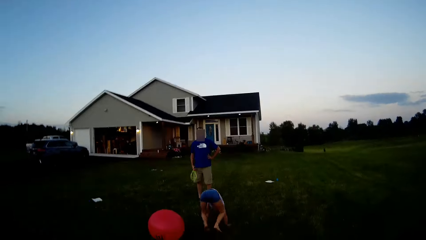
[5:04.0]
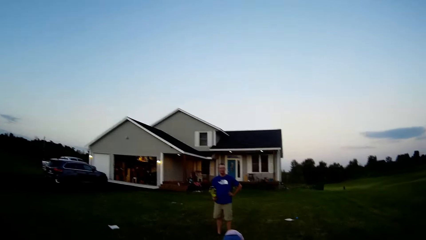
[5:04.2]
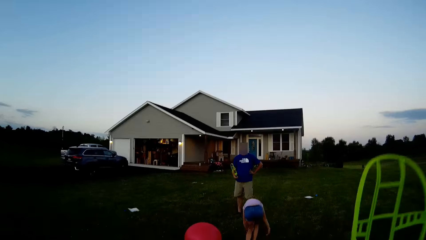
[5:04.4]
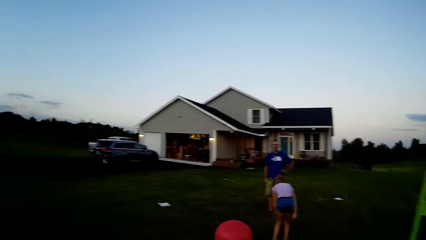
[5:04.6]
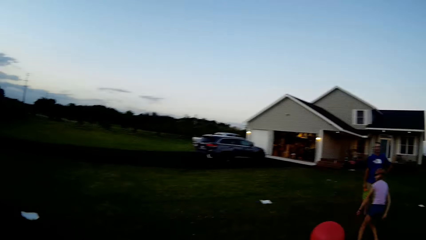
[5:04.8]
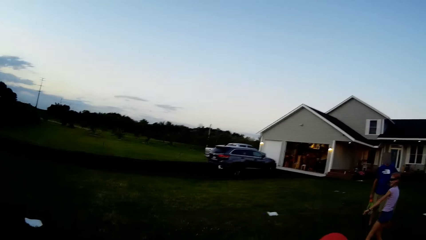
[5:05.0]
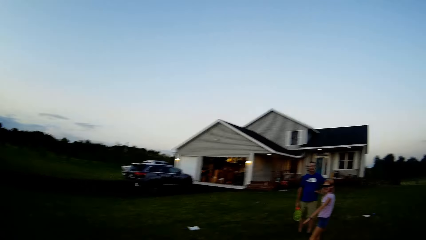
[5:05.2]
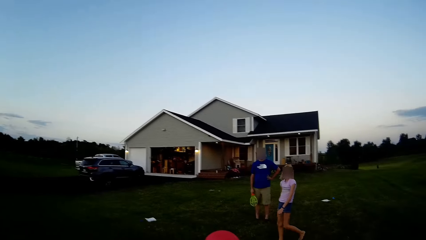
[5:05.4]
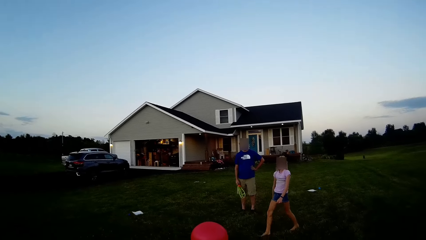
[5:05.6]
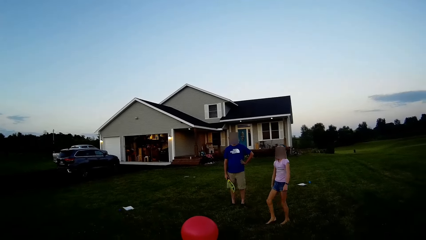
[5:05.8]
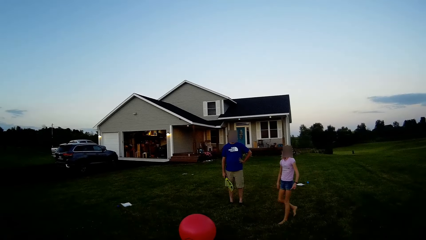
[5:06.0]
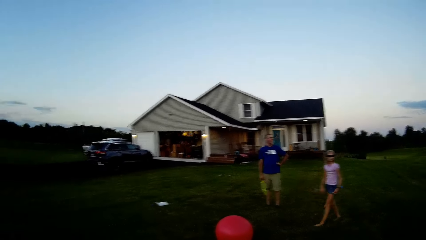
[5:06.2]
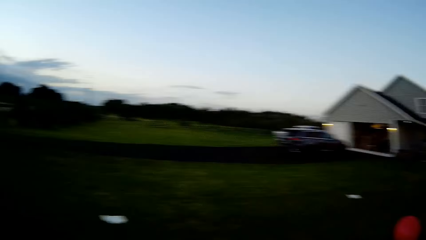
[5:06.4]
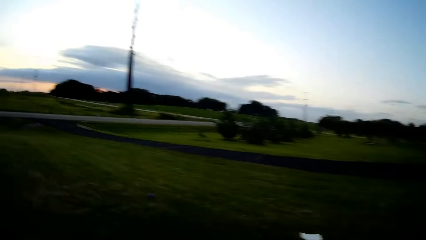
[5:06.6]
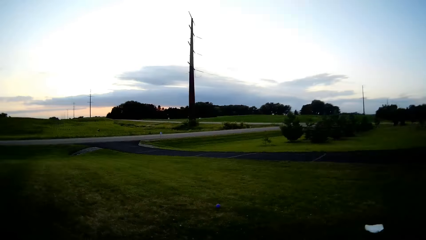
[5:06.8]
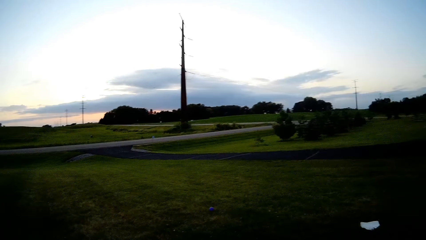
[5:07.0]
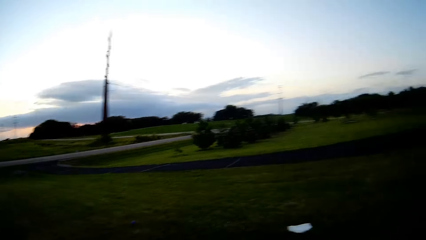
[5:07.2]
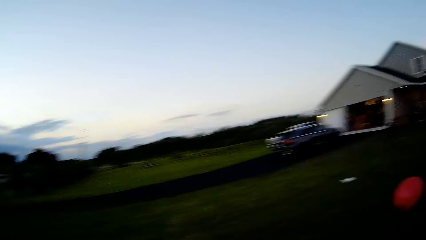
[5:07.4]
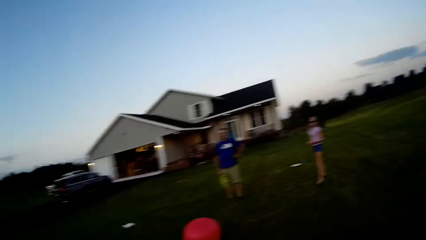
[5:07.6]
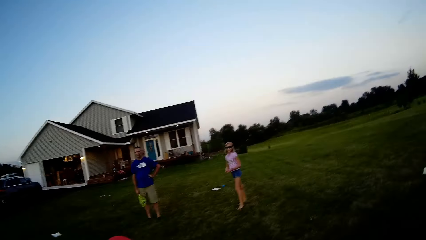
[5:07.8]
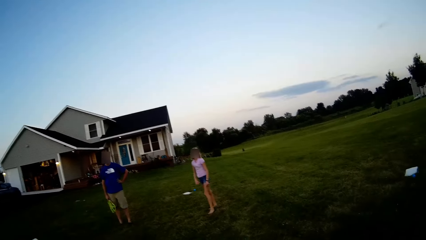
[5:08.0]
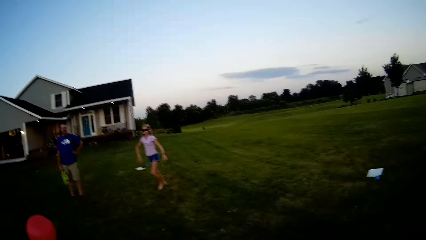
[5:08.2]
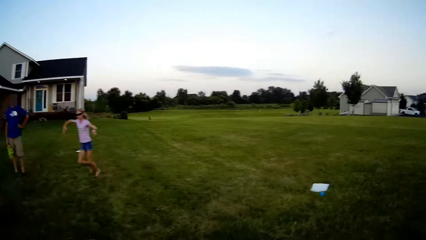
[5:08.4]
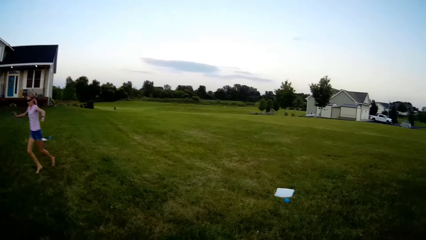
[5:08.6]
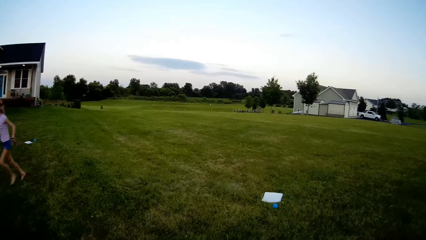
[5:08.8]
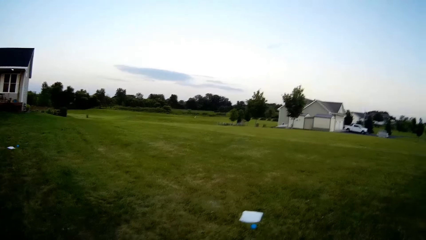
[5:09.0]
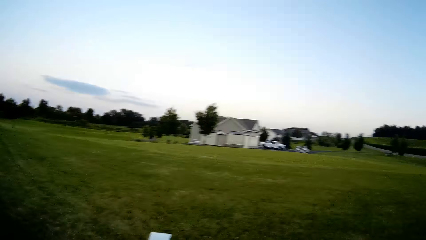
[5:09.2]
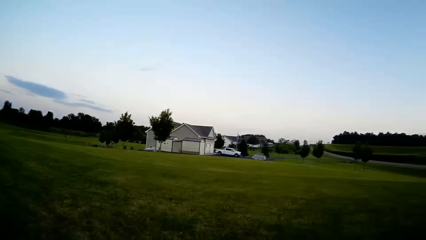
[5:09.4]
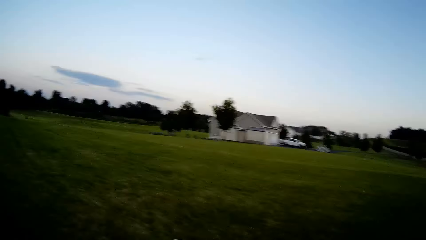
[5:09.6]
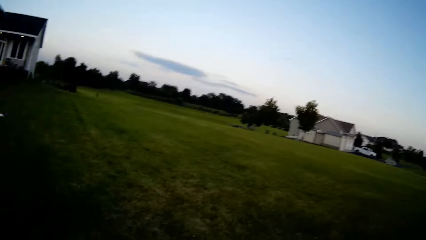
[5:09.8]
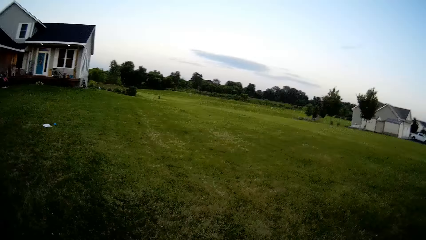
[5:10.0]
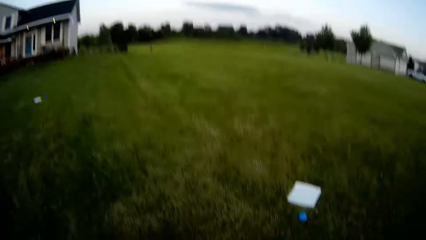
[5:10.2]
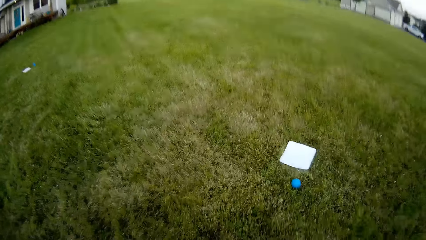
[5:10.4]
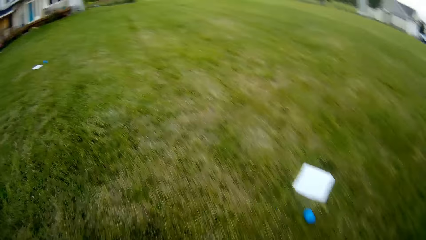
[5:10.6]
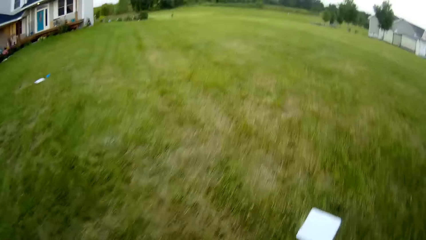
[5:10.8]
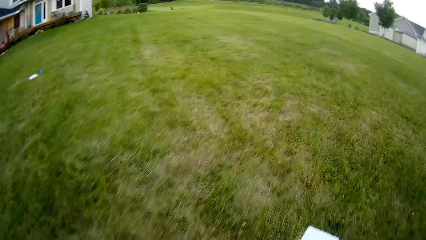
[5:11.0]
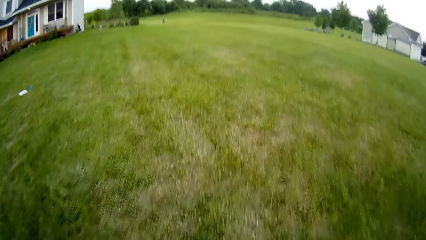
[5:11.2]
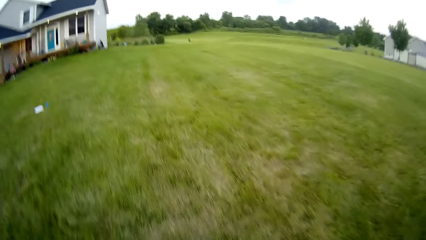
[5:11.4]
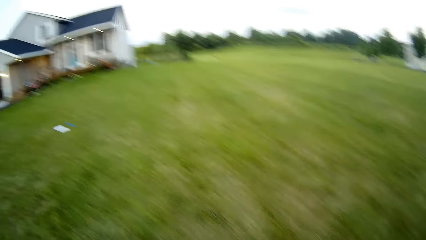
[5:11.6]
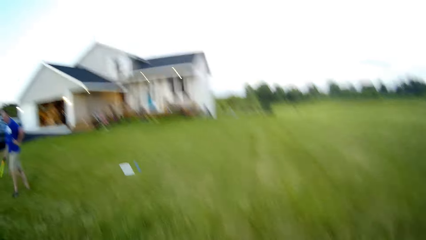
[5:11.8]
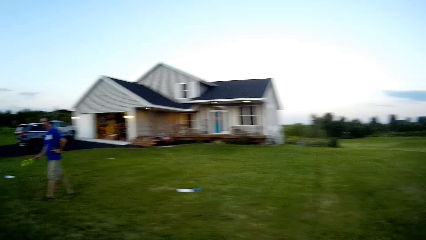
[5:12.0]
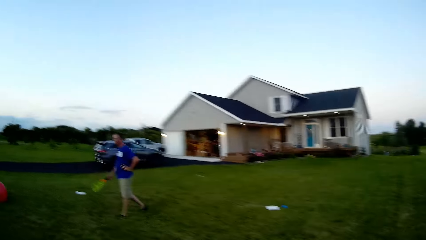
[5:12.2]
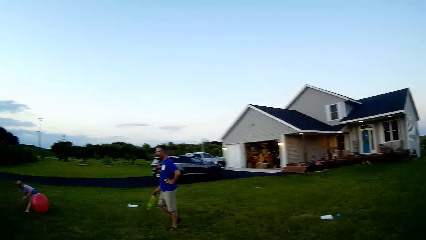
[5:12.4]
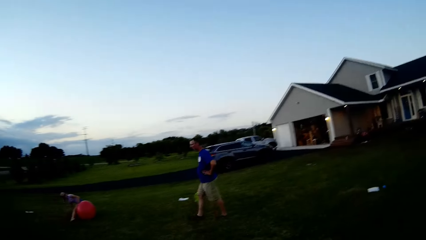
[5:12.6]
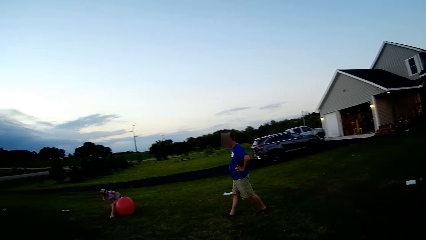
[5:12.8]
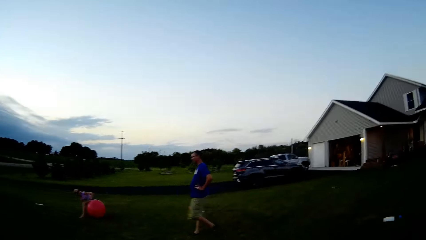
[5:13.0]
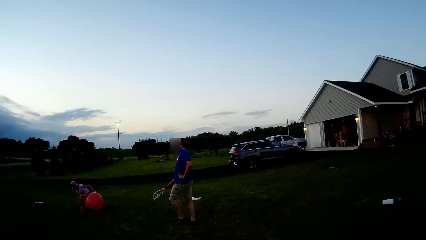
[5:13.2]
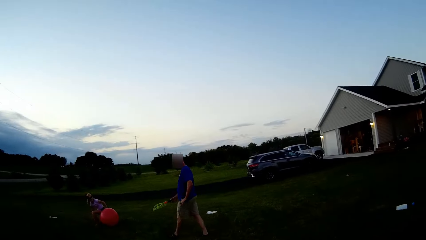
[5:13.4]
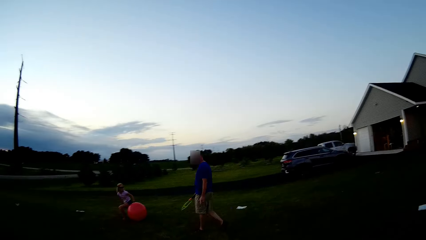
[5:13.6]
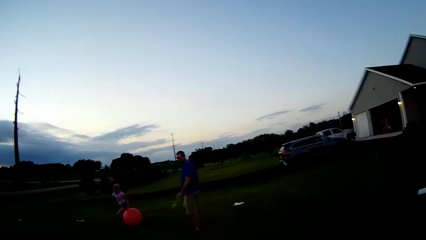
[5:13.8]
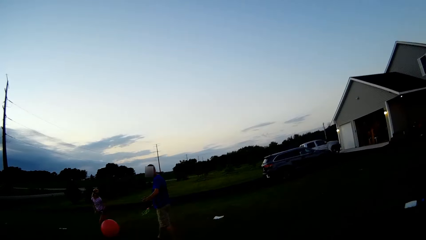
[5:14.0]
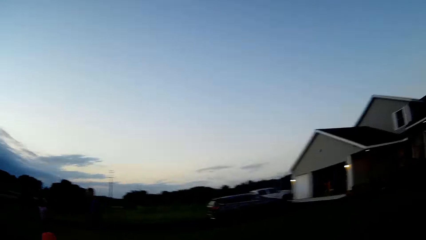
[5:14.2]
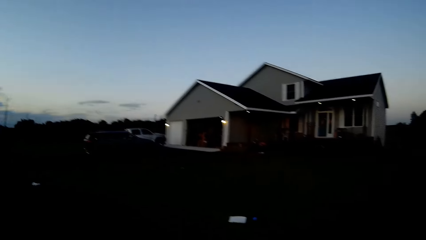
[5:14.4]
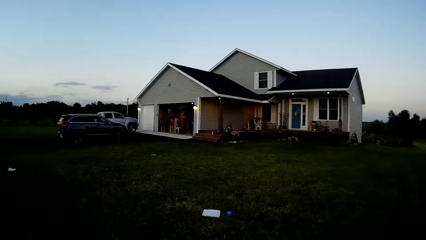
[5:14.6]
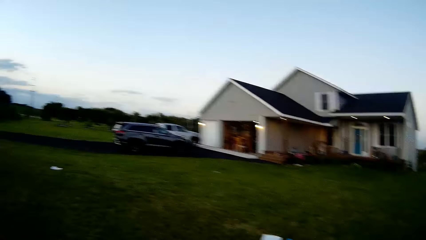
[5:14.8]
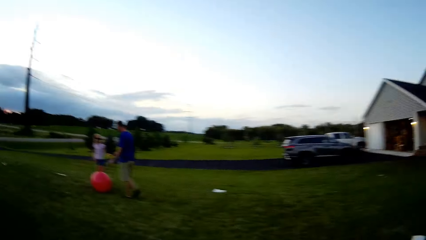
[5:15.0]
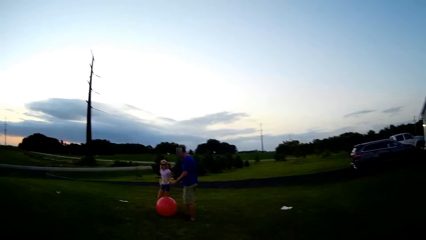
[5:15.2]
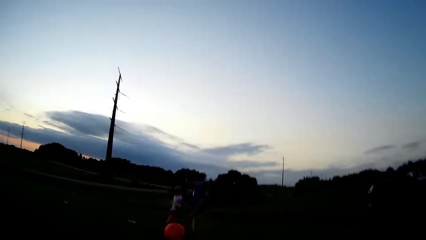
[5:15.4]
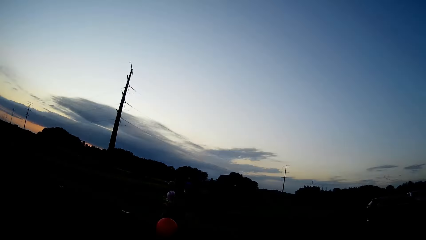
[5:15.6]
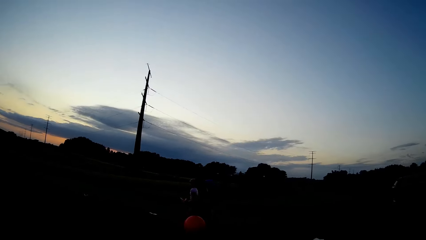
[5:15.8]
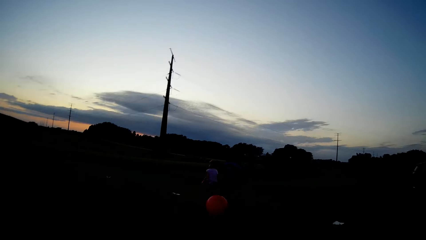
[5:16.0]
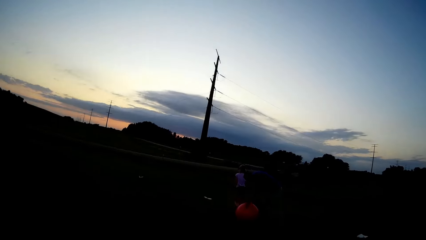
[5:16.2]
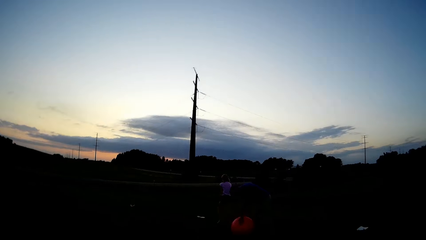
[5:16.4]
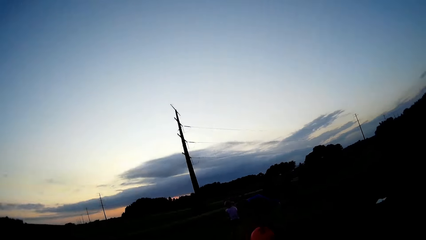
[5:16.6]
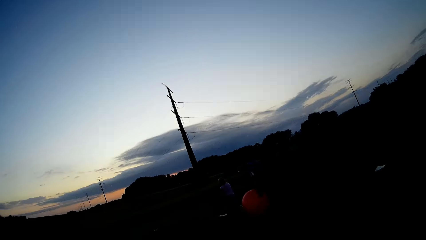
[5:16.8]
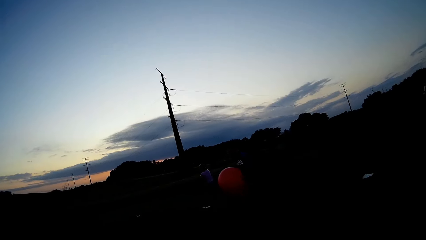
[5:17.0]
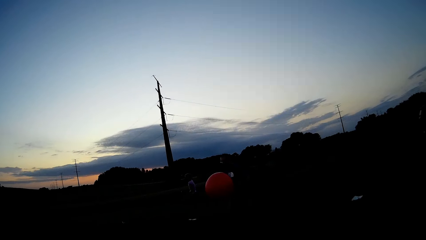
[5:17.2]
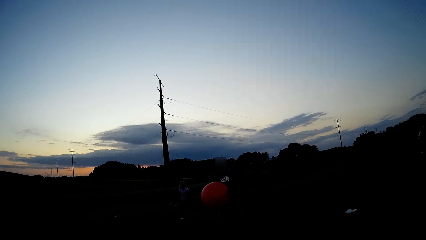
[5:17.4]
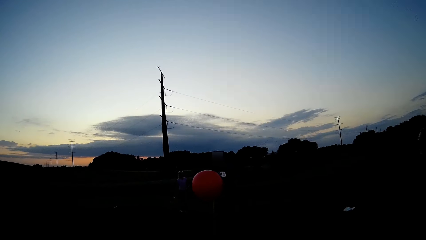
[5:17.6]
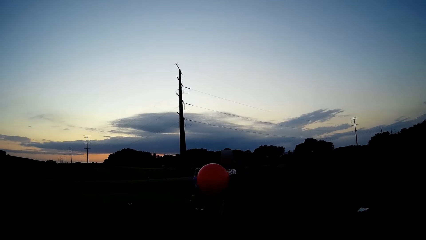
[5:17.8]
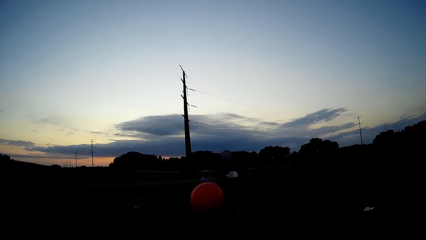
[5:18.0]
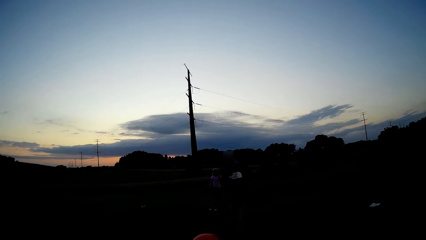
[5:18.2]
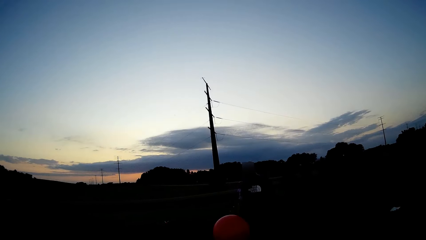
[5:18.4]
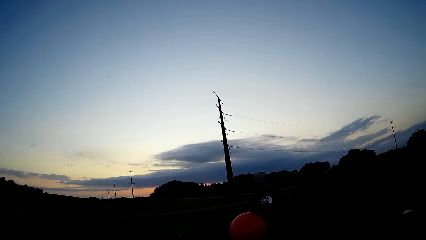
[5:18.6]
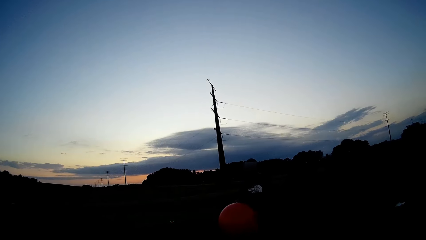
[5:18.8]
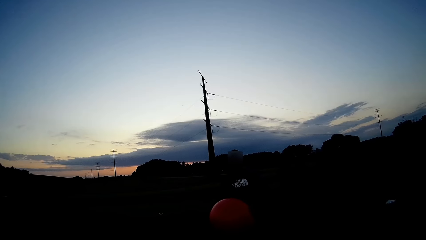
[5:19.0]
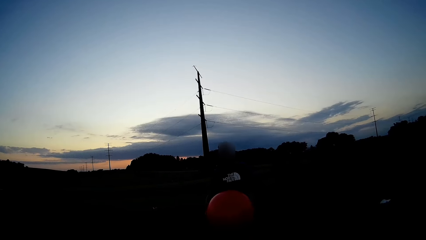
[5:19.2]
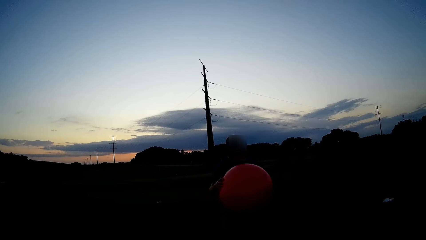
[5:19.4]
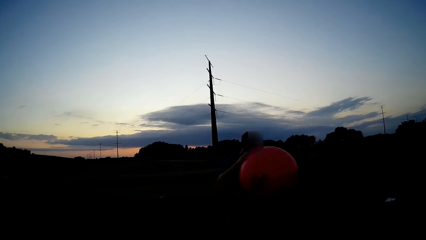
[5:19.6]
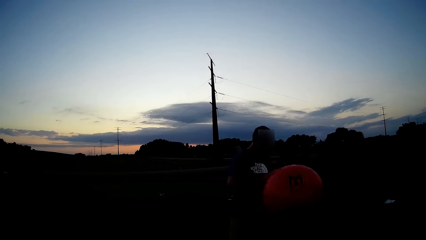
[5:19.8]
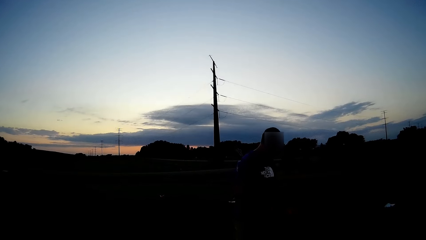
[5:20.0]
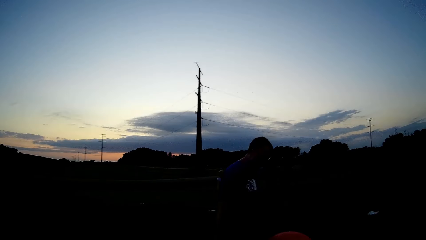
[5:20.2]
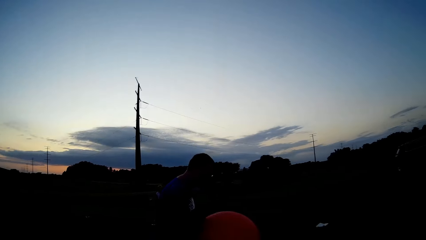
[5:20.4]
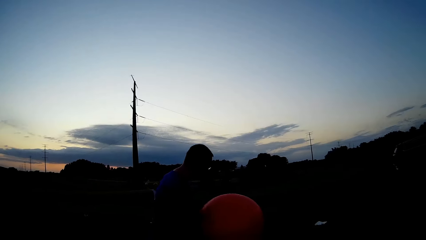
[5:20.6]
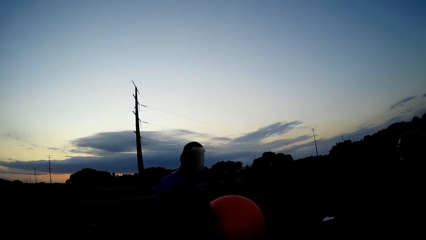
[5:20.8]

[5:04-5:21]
The camera wearer plays with a man. They look around. The man takes the gym ball.
